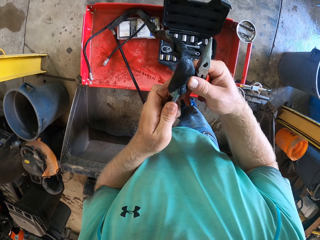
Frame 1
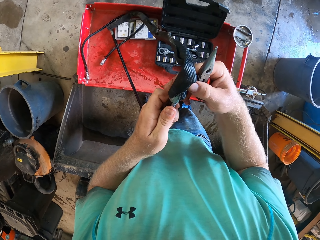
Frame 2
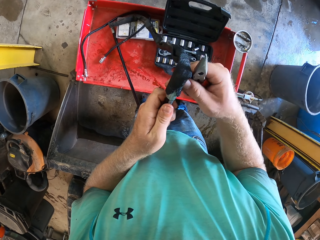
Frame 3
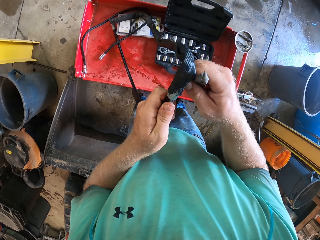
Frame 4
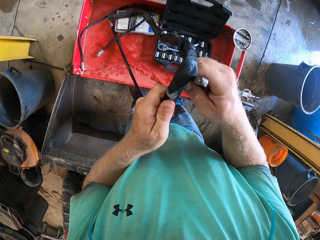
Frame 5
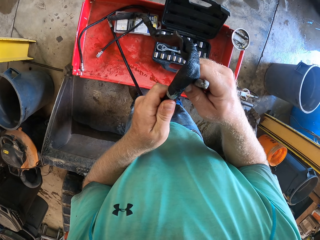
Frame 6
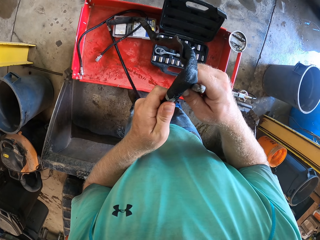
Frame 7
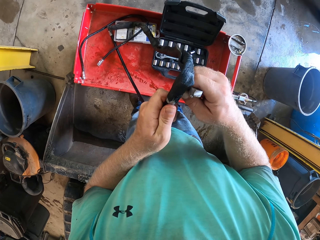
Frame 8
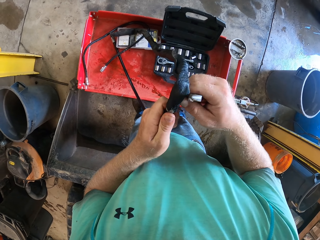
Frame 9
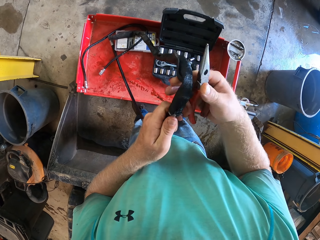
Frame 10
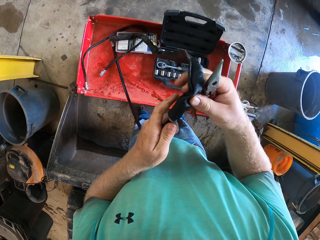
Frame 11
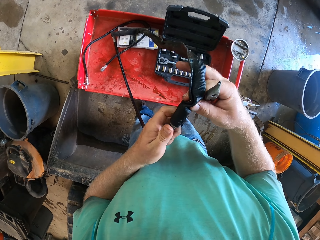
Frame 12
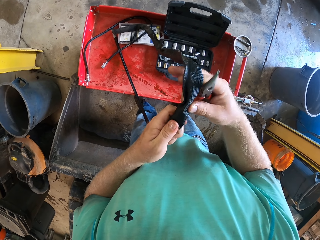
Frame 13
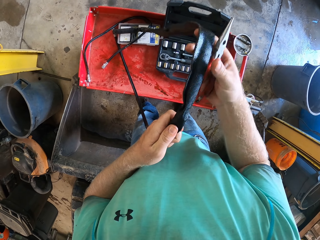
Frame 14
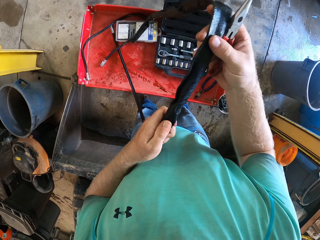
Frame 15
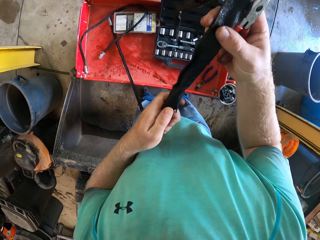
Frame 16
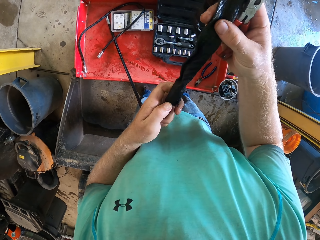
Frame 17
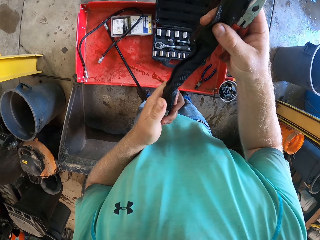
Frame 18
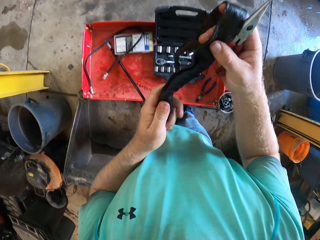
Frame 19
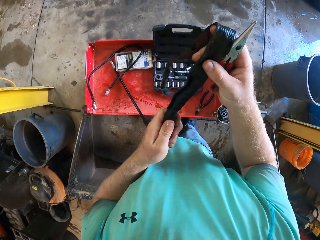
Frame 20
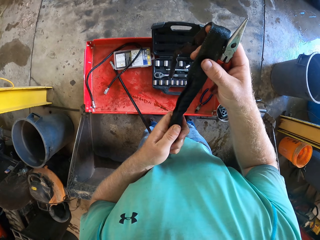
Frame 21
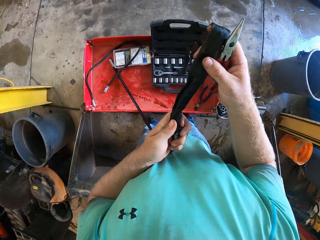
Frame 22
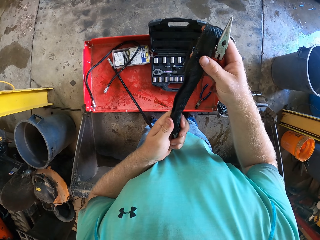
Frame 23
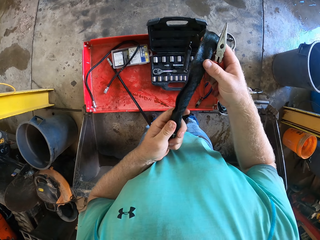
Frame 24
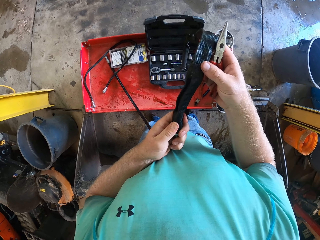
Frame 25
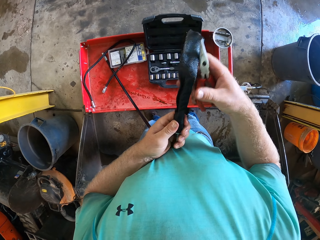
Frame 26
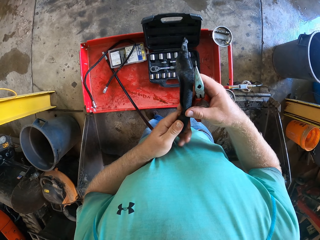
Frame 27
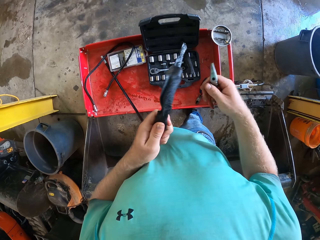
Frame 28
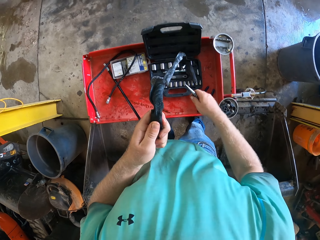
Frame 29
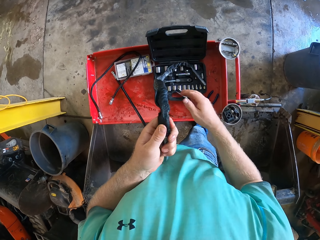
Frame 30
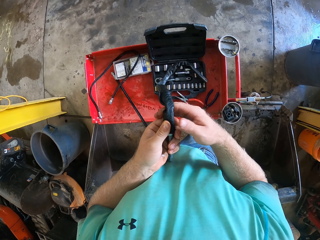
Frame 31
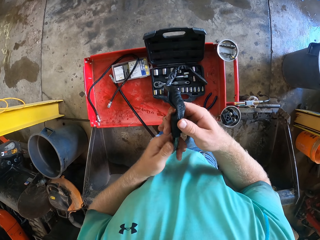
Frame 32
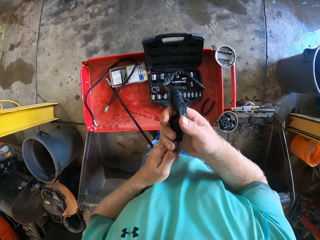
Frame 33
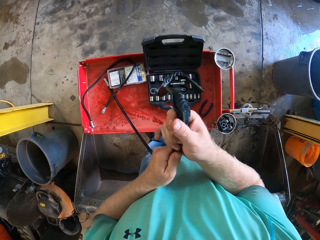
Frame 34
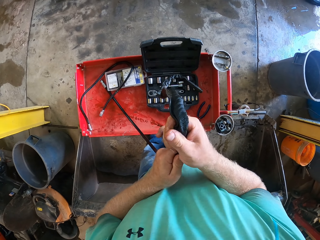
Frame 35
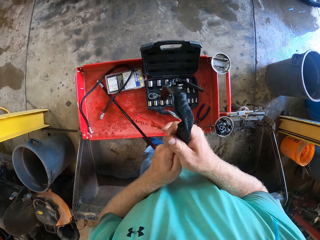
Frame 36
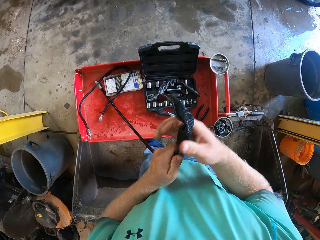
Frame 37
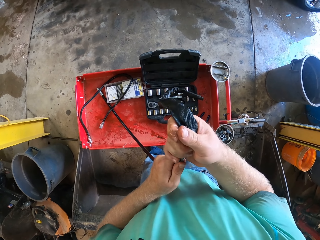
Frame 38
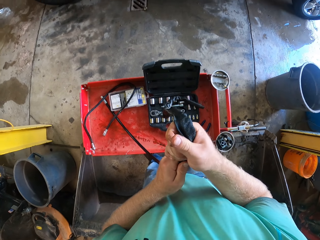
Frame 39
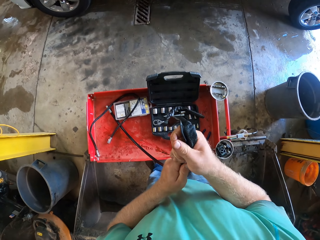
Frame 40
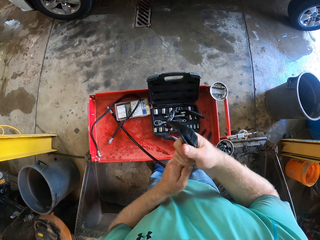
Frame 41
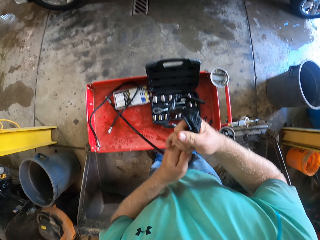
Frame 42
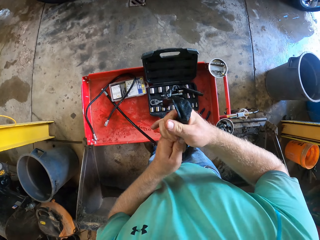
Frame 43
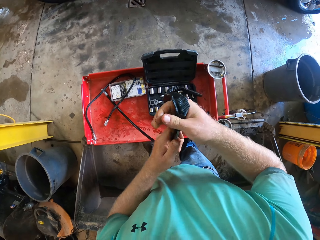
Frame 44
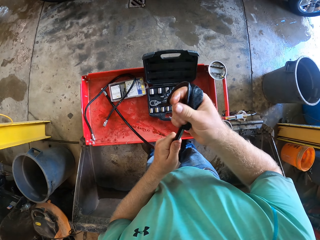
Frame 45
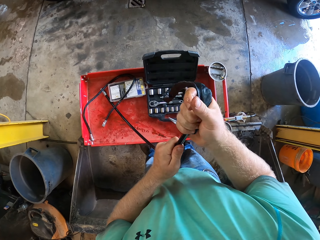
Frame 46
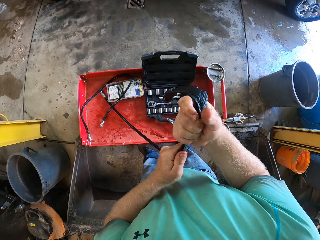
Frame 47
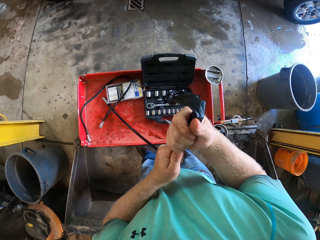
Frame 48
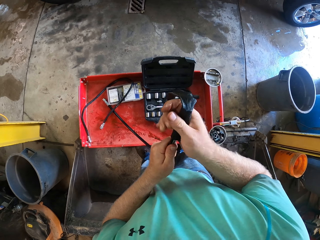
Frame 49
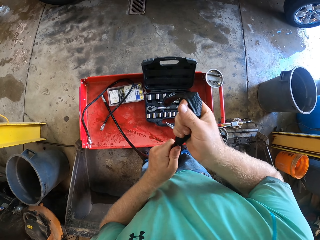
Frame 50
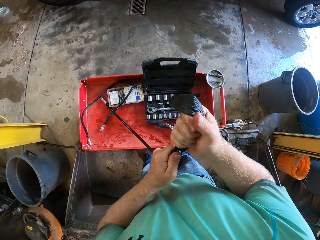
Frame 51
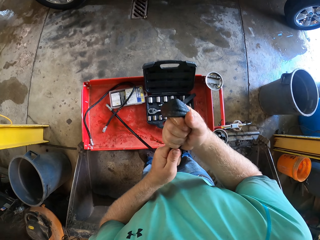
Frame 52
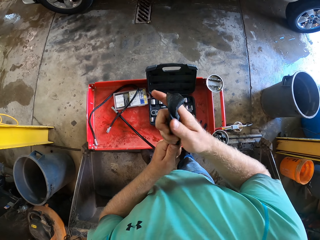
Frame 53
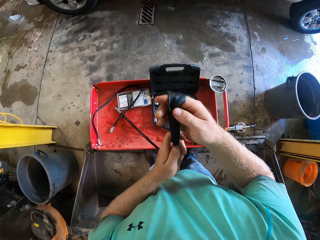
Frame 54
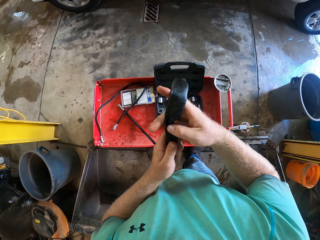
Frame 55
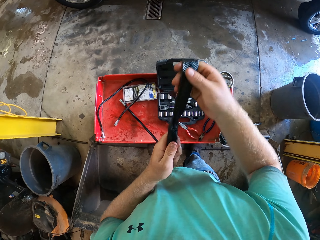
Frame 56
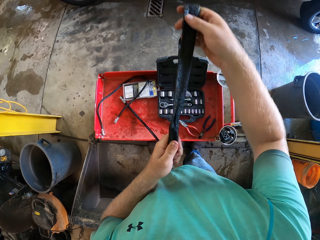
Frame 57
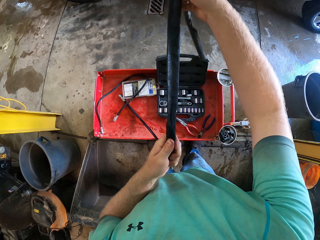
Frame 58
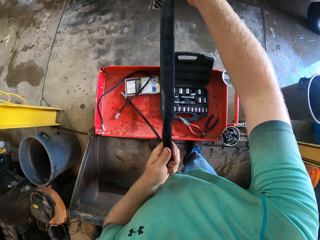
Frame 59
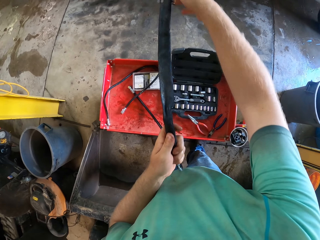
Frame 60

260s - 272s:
The camera wearer fixes the wire cable in a plastic cover. He drops the pliers on the toolbox with his right hand. He fixes the fuel hose in the black tube with both hands.

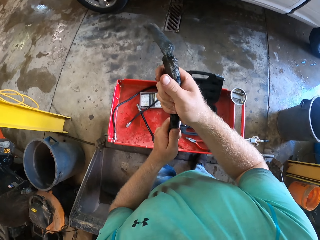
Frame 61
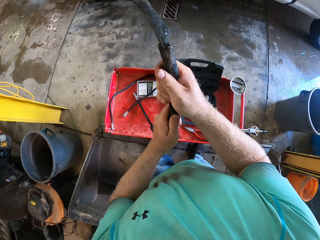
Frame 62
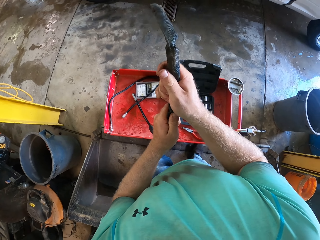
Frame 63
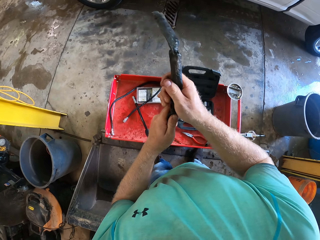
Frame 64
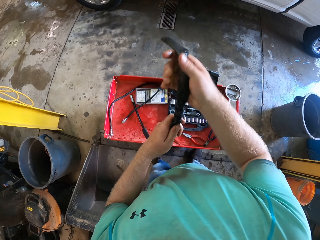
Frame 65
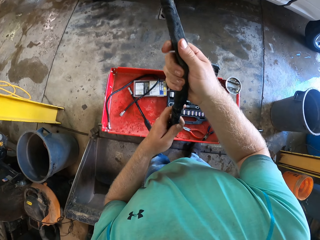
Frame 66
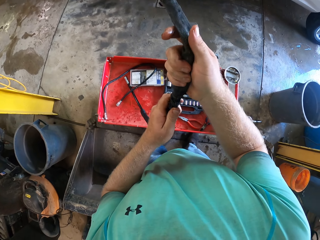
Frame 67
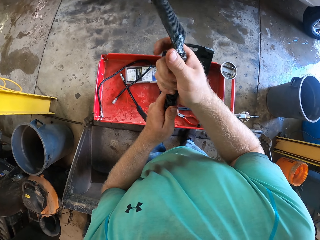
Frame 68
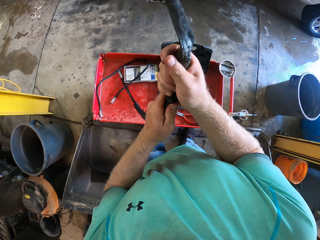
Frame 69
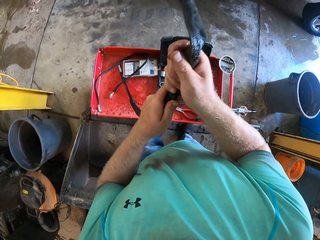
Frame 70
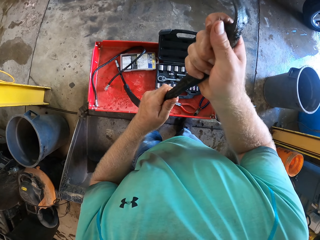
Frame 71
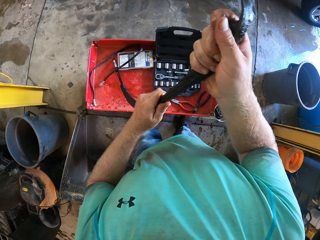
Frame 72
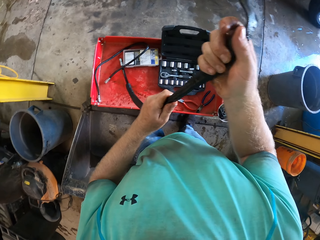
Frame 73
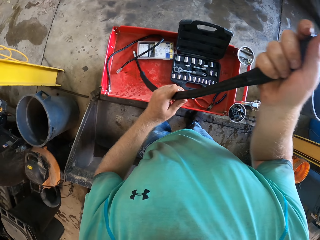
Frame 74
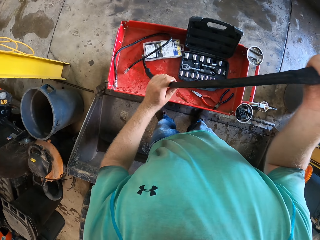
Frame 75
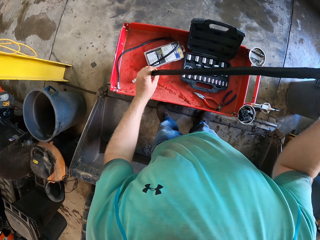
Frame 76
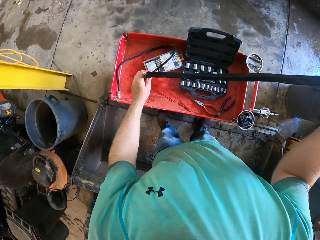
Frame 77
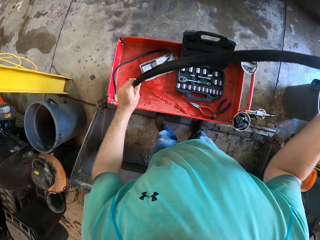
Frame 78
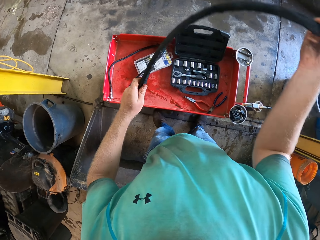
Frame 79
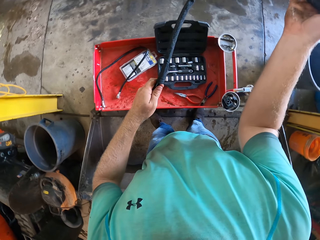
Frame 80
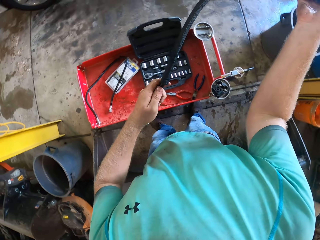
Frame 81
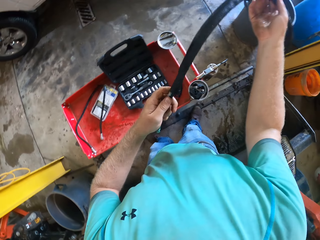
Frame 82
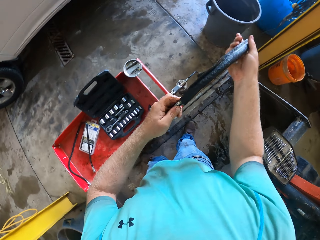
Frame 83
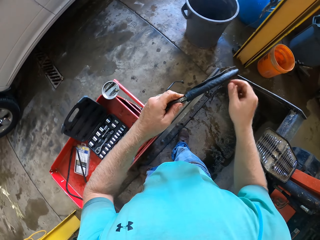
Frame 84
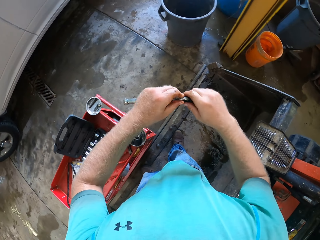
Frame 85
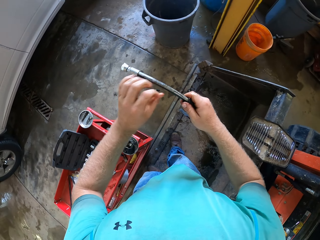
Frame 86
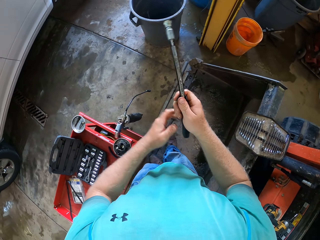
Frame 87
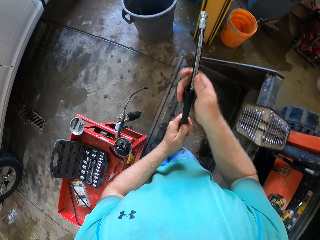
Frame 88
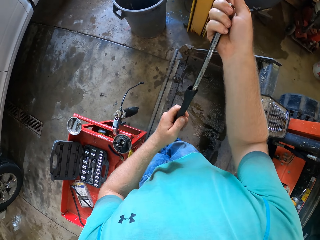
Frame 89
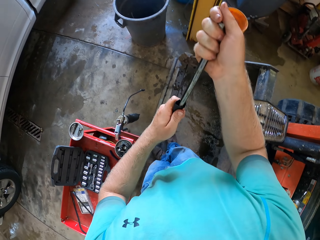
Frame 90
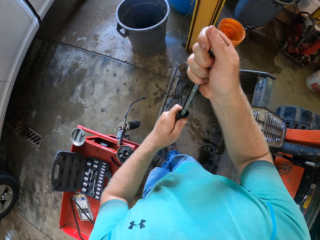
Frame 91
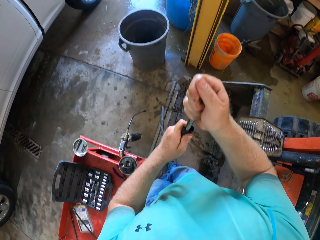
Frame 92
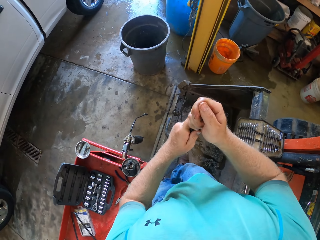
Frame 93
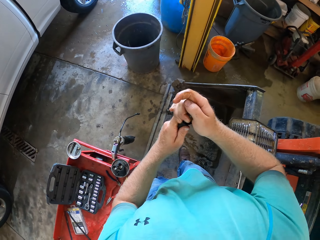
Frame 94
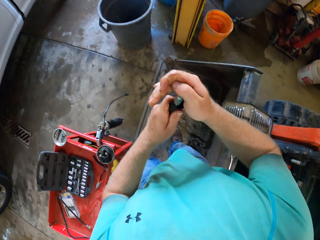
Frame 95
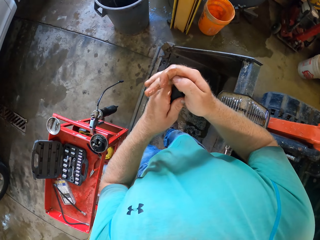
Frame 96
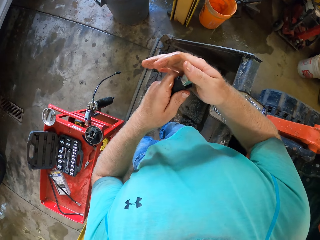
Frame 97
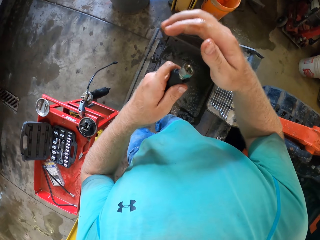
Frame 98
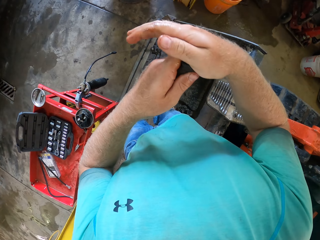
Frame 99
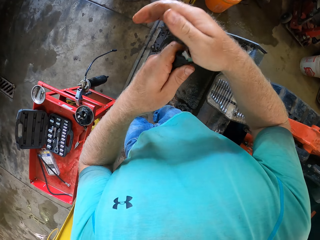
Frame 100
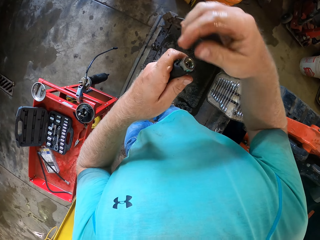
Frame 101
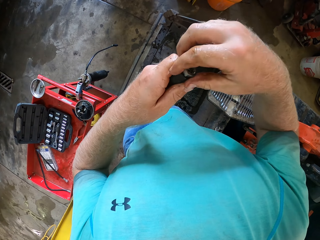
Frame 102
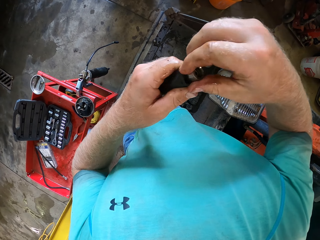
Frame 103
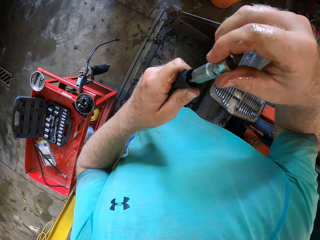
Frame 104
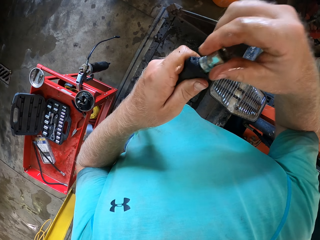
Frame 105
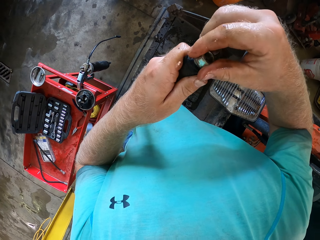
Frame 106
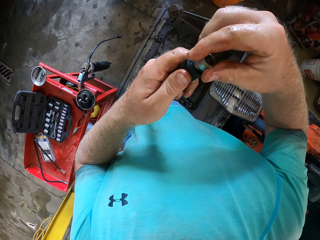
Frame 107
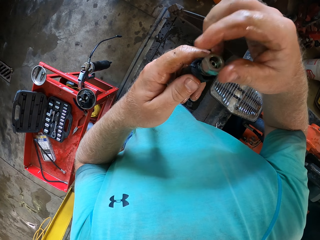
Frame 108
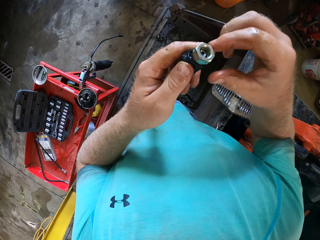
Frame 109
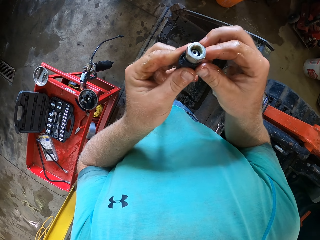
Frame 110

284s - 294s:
The camera wearer adjusts the cloth on the hose with his left hand. He removes his right hand from the cloth on the hose. He holds the cloth on the hose with his right hand. He removes his left hand from the hose. He holds the cloth on the hose with his left hand. He holds the hose with his right hand. He passes the hose into the cloth with his right hand. He removes his right hand from the hose. He hits the hose with his right hand. He pulls out the hose in the cloth with his right hand. He pushes the hose inside the cloth with his right hand.
